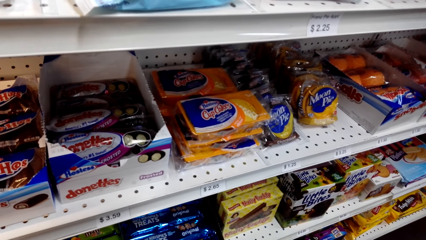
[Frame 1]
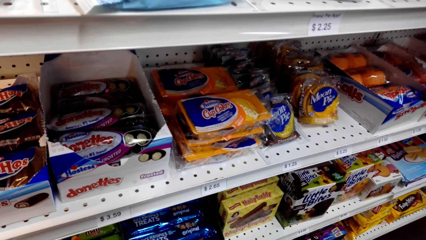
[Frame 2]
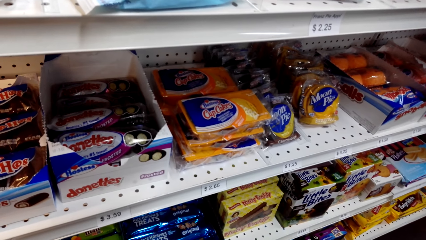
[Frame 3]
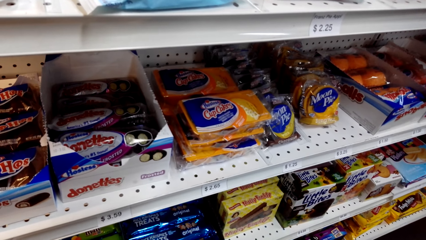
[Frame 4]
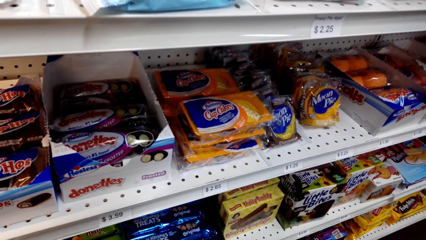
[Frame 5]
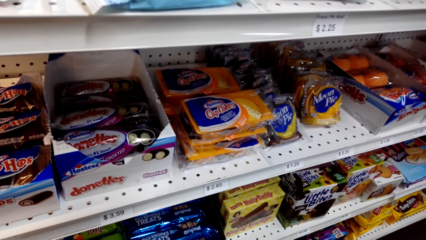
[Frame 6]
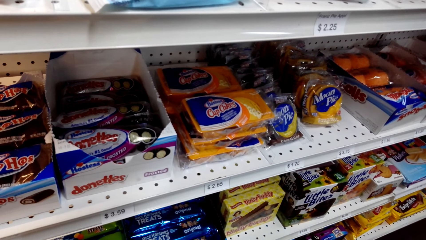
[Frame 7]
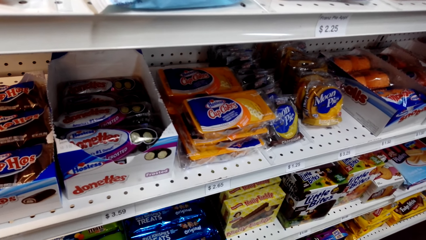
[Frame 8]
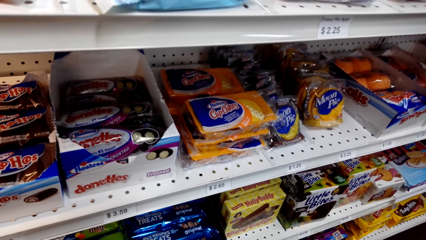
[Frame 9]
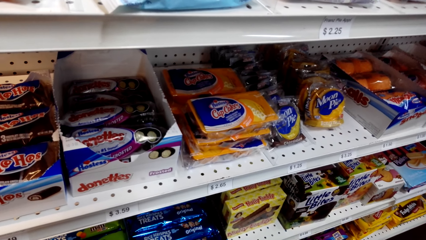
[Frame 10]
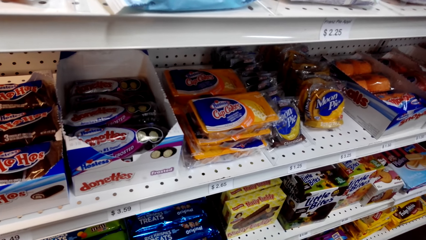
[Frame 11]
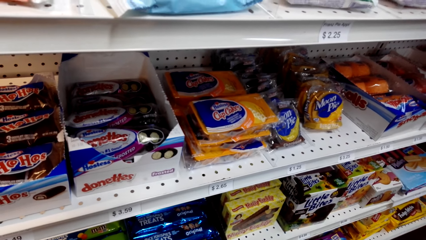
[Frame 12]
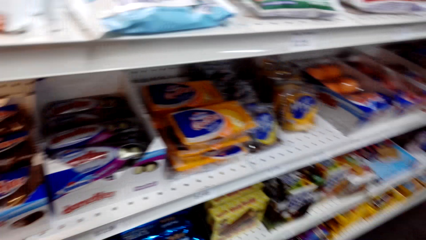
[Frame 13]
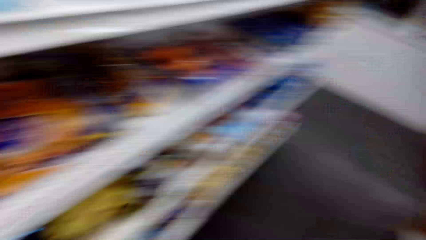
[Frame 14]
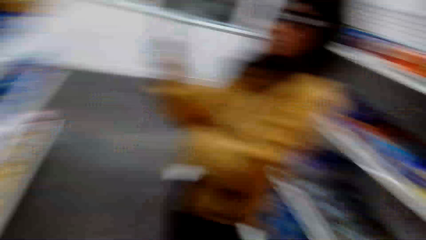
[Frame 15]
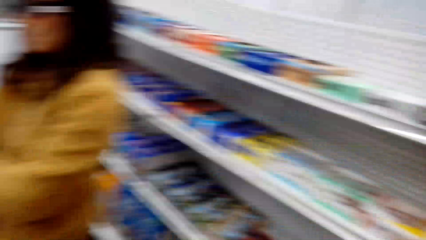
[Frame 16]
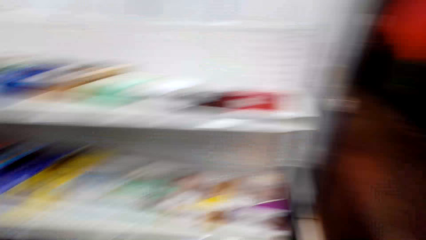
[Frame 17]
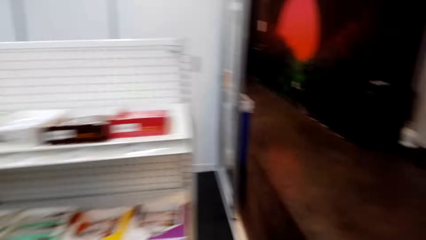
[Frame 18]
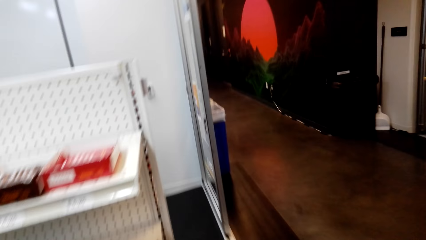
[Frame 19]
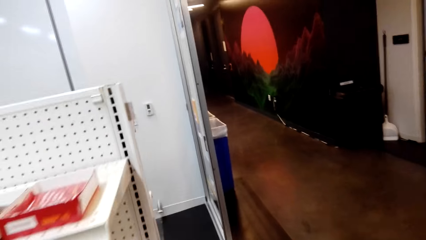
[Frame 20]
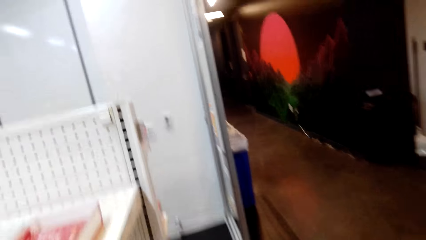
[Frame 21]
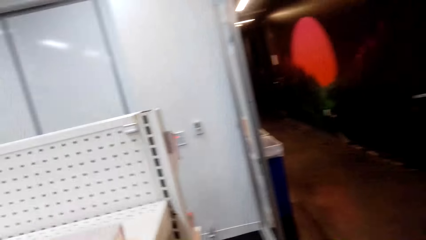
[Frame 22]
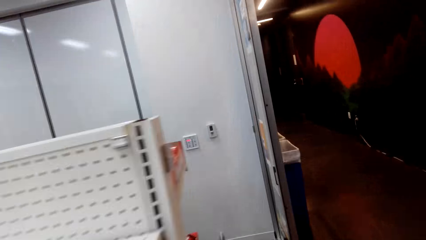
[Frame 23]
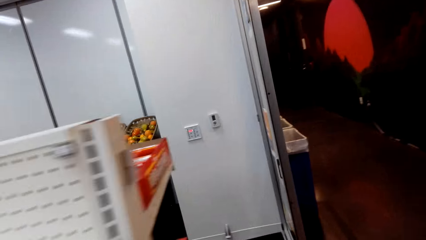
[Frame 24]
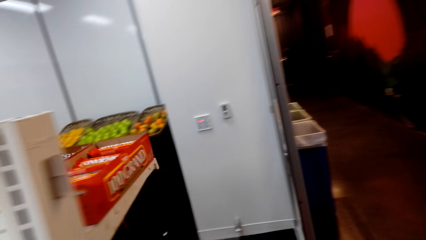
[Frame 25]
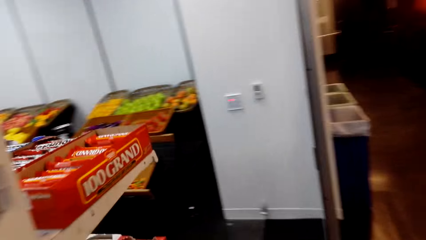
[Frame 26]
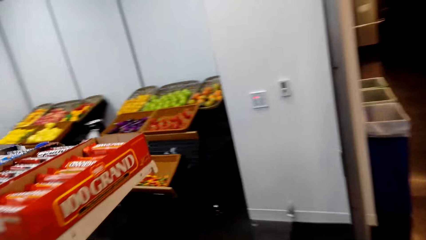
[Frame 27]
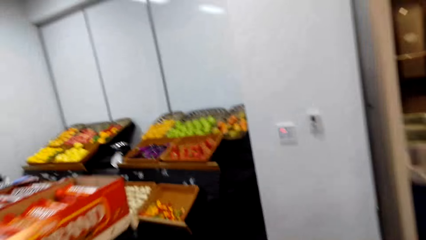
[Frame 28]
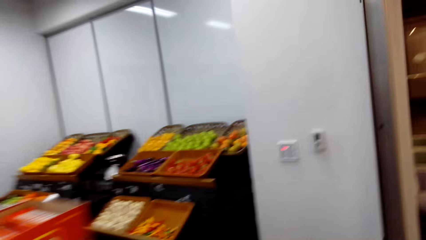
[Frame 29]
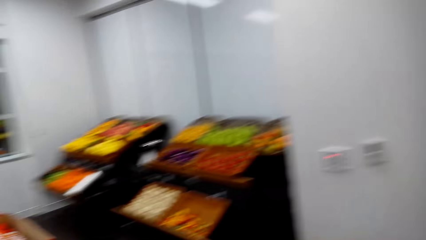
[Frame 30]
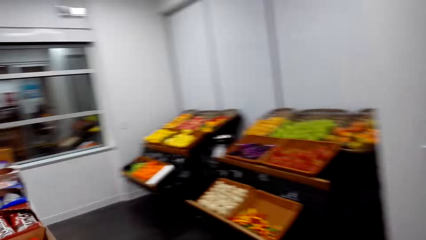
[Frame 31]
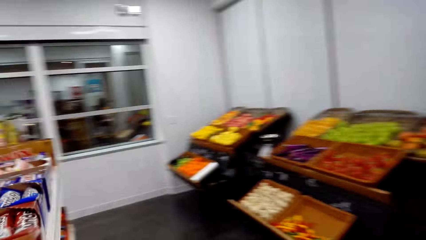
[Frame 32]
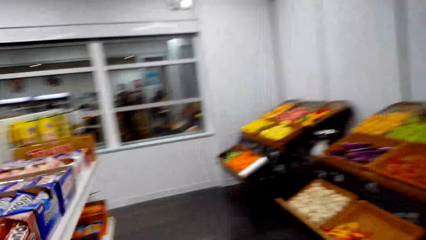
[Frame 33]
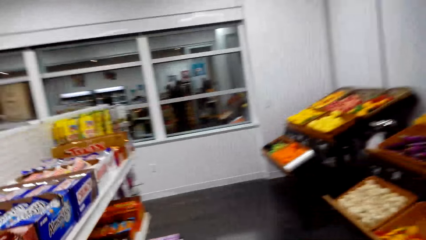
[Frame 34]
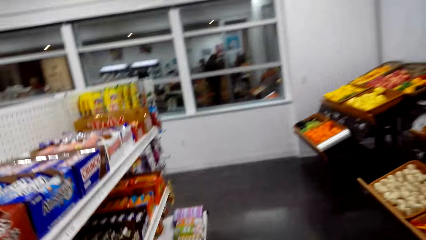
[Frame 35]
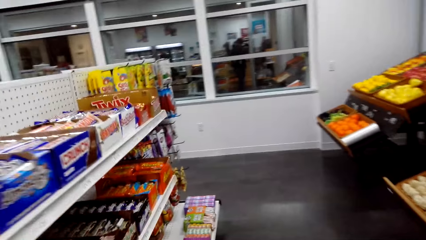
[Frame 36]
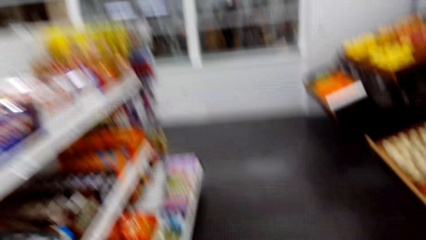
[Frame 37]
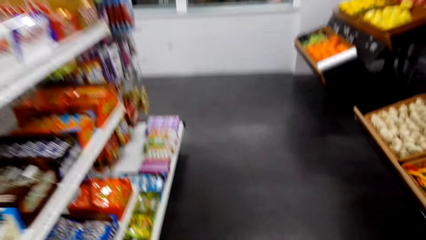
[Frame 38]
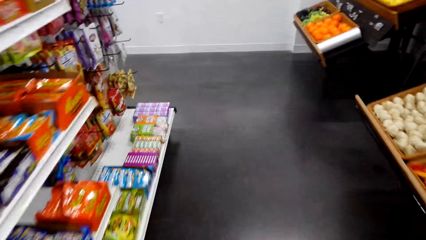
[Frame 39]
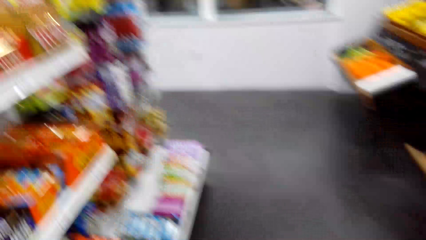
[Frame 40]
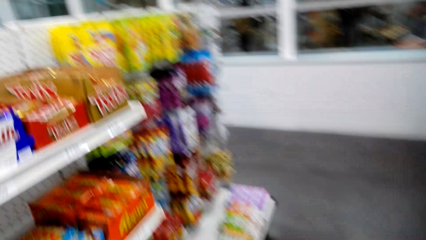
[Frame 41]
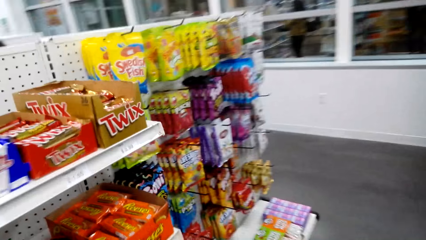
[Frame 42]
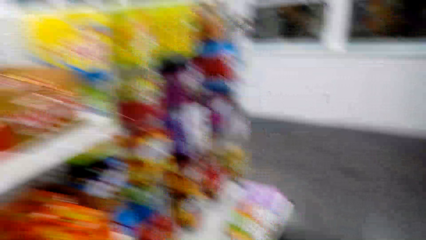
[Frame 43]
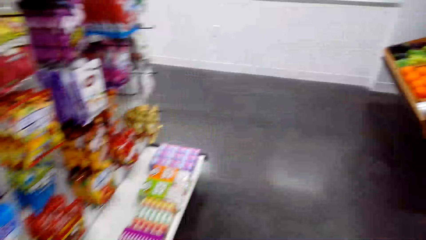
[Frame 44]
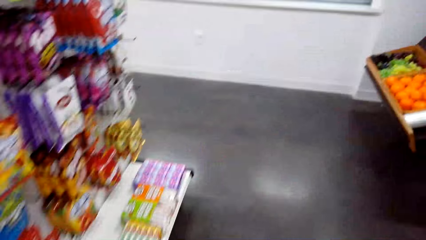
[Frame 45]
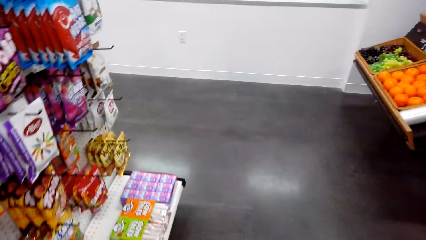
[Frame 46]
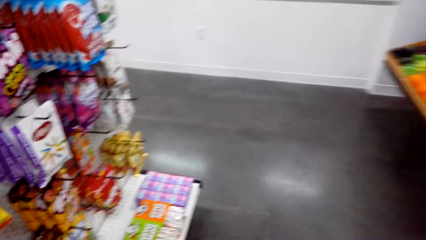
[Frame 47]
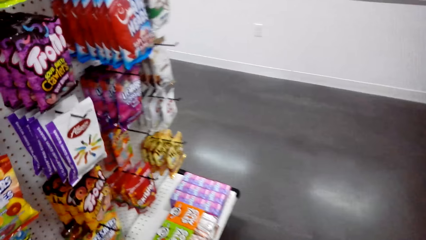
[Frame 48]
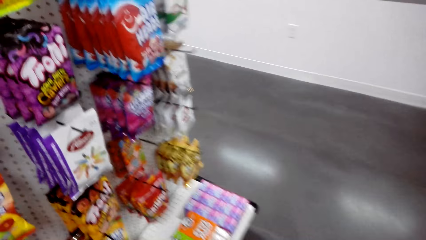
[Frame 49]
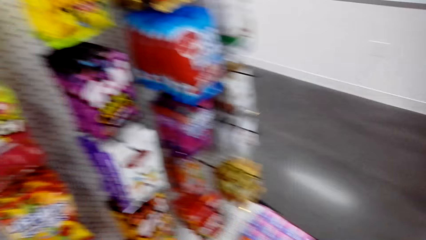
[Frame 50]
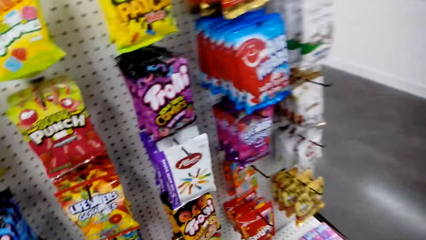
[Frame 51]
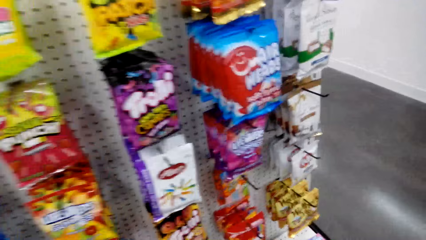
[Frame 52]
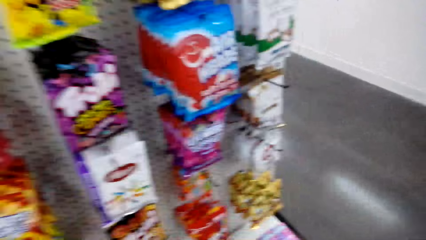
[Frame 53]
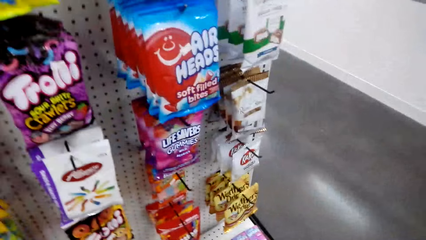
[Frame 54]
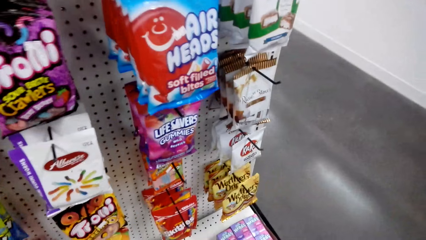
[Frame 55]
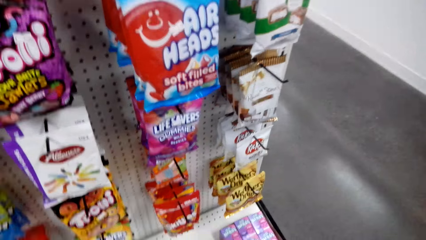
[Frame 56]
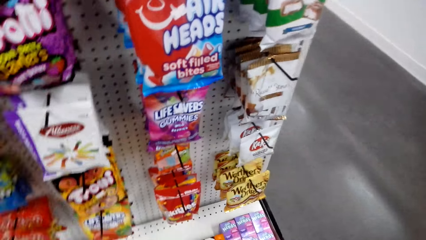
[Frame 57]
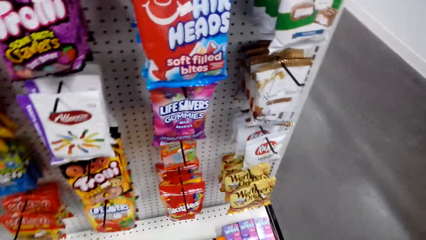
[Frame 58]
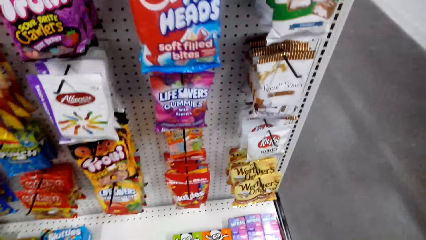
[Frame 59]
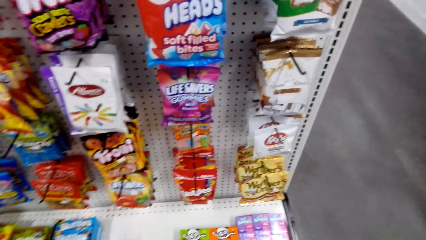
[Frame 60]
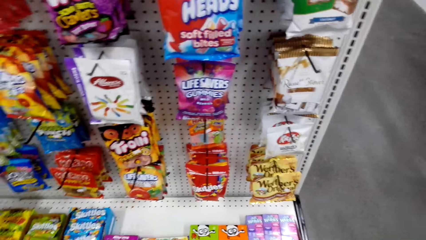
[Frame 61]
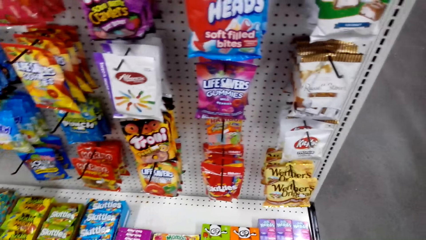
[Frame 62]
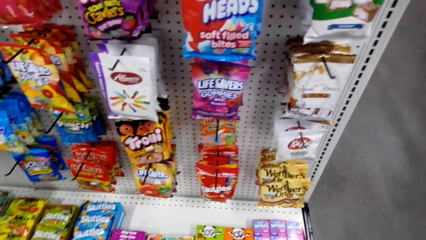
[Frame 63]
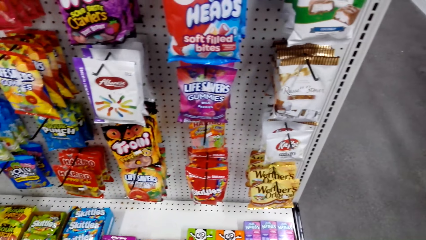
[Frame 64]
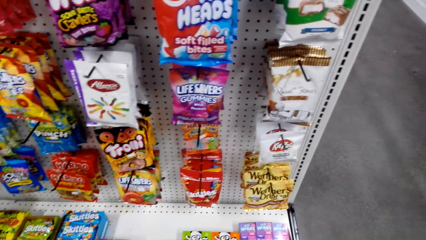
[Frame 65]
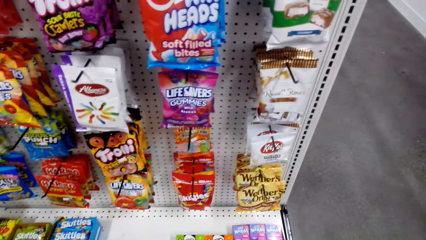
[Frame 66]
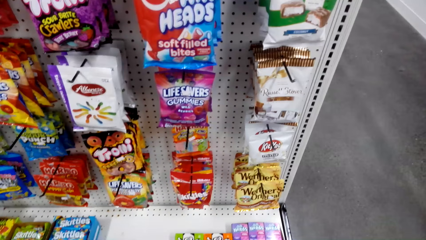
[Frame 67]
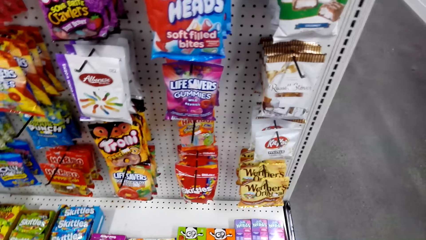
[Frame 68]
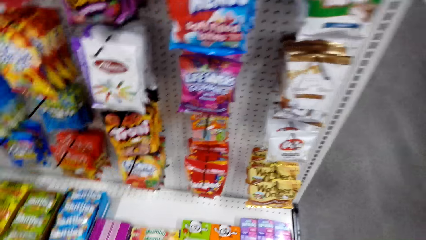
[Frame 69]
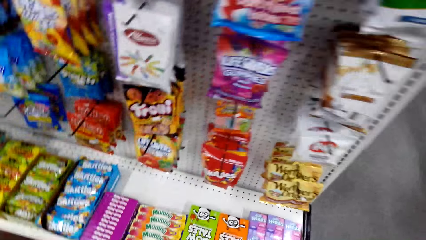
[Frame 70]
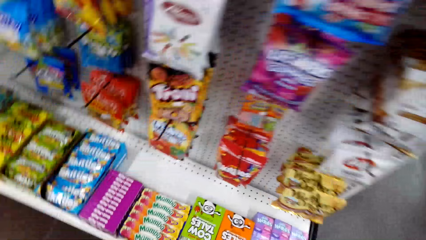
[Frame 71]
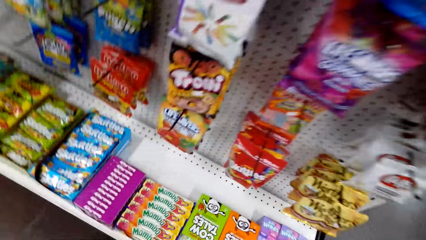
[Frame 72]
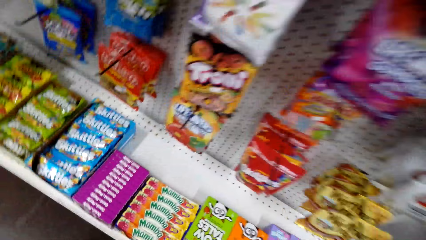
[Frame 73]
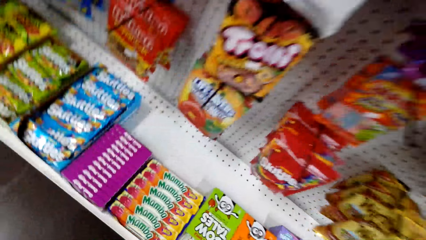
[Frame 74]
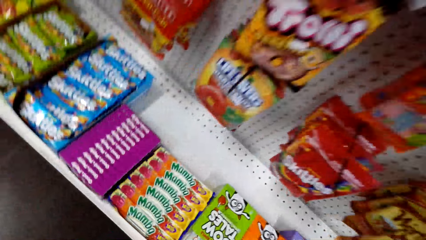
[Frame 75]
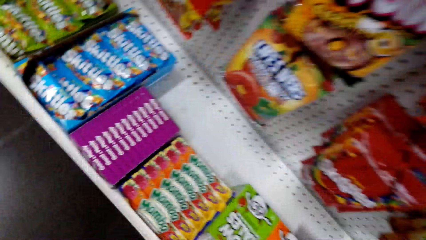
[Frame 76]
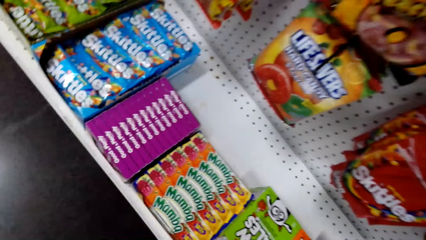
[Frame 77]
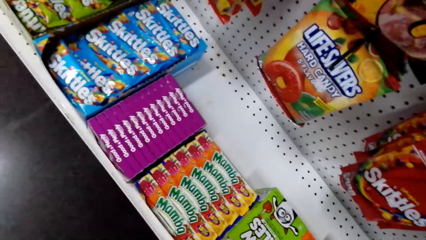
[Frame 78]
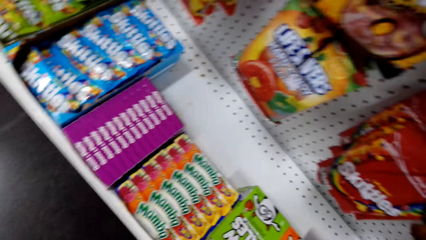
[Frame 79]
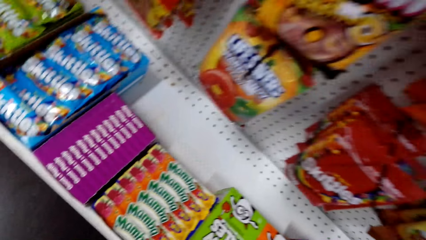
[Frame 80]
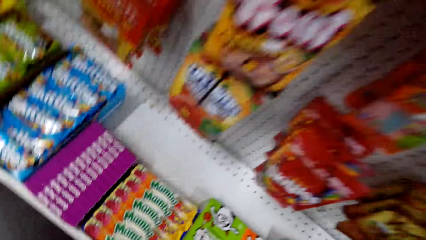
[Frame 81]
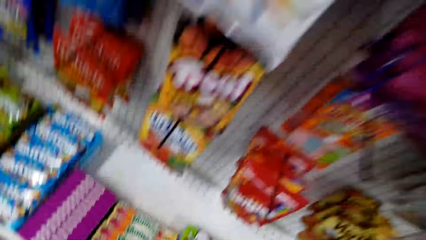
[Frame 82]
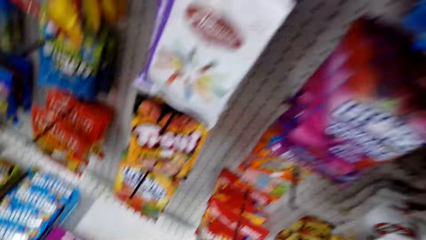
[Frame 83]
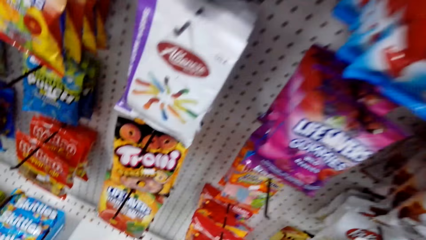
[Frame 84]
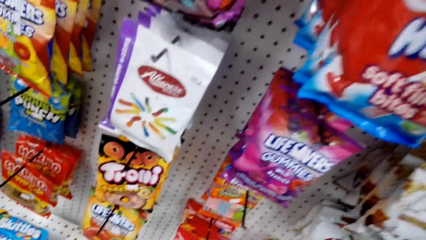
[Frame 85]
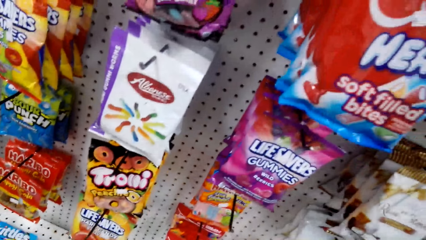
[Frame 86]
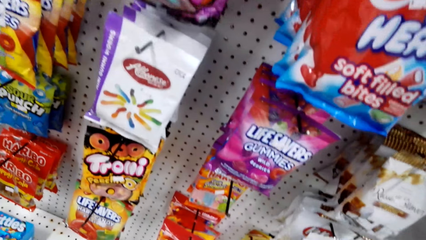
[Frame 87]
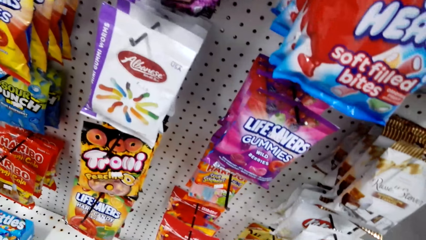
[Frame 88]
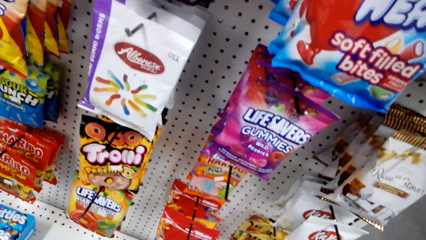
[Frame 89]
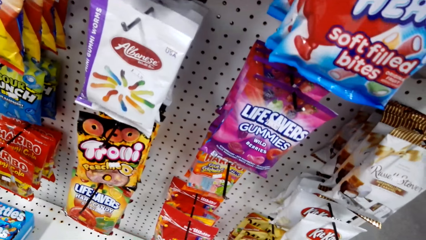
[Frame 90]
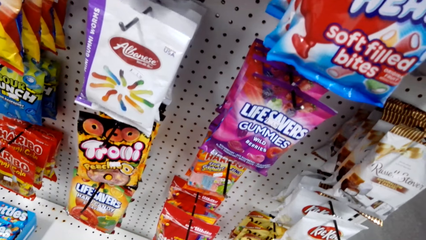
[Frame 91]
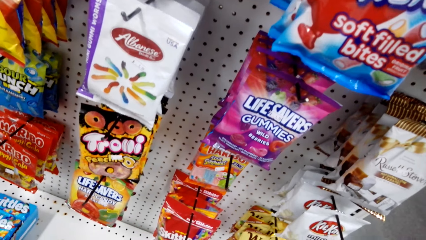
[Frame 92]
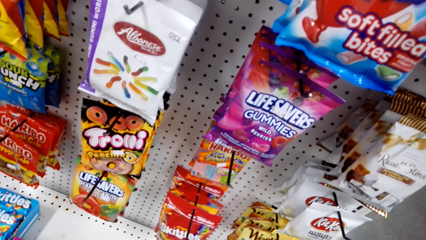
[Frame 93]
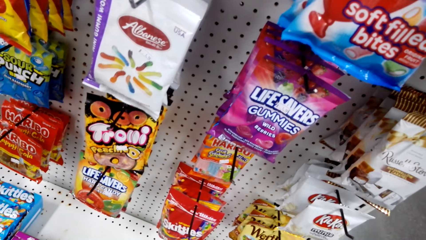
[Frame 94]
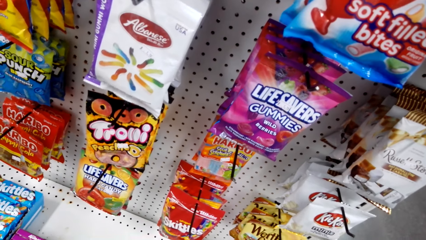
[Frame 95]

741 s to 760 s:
The camera wearer walks around the store. They turn round. They look at goods on a display and stand in the store.
